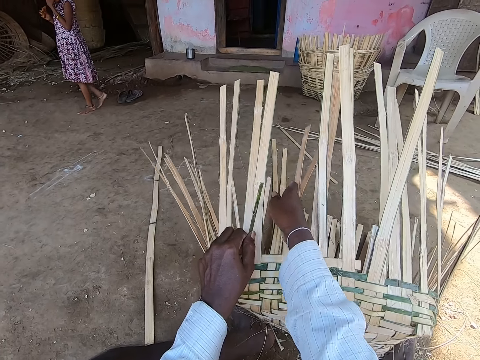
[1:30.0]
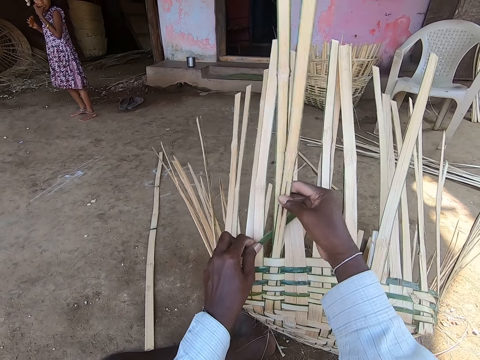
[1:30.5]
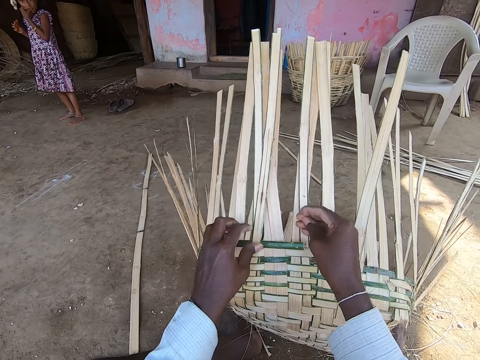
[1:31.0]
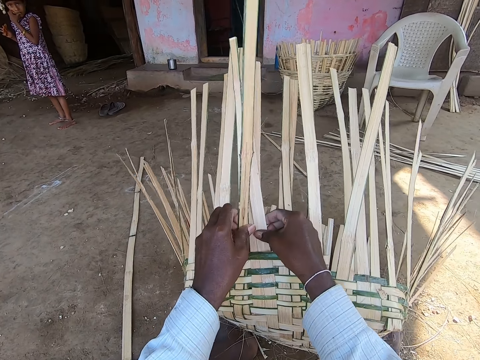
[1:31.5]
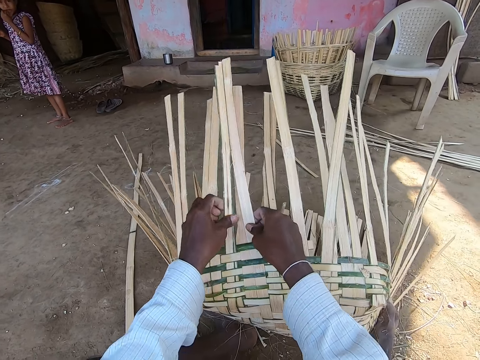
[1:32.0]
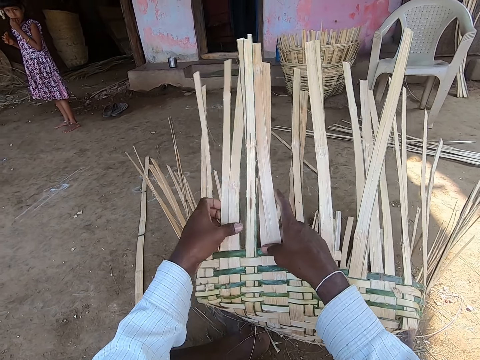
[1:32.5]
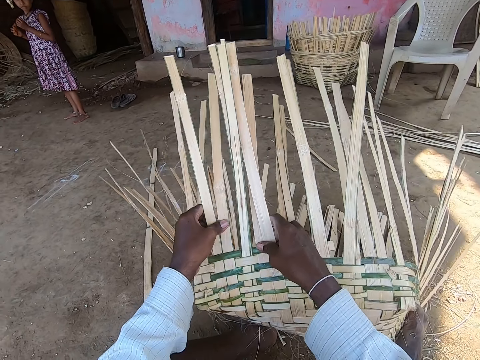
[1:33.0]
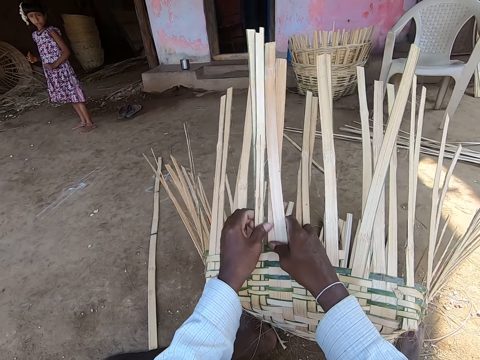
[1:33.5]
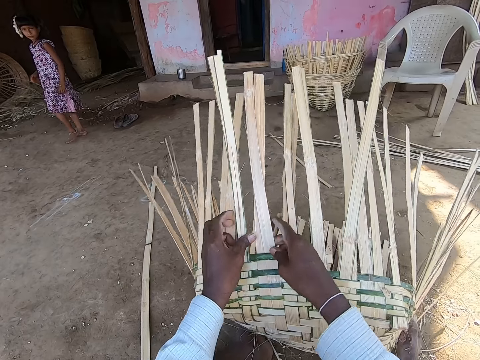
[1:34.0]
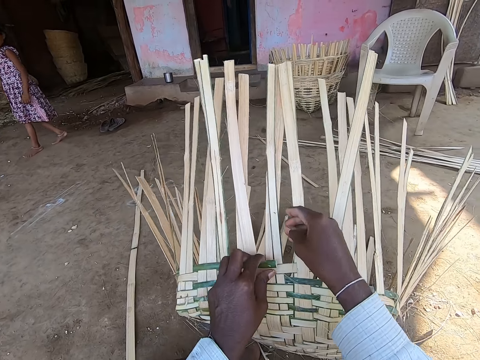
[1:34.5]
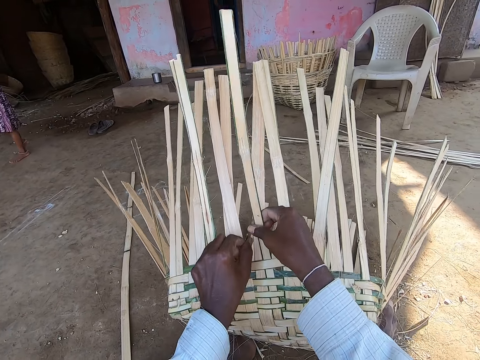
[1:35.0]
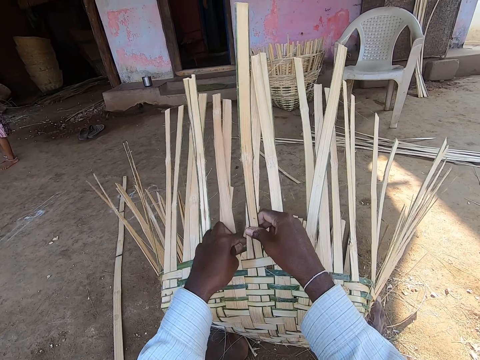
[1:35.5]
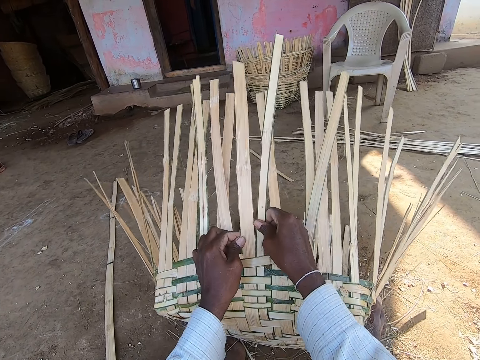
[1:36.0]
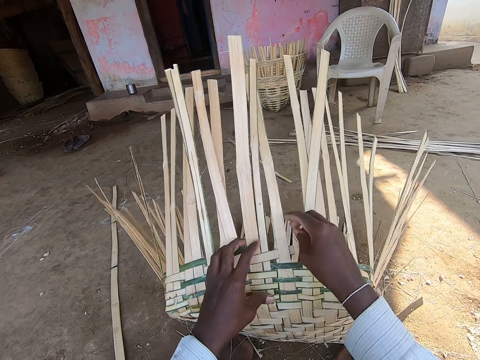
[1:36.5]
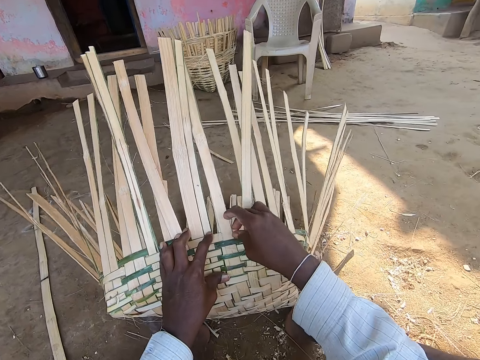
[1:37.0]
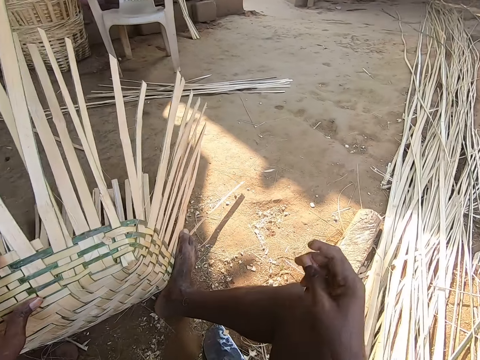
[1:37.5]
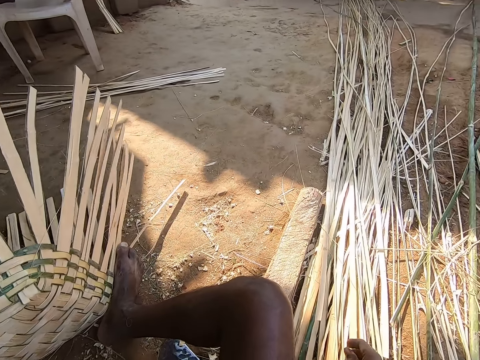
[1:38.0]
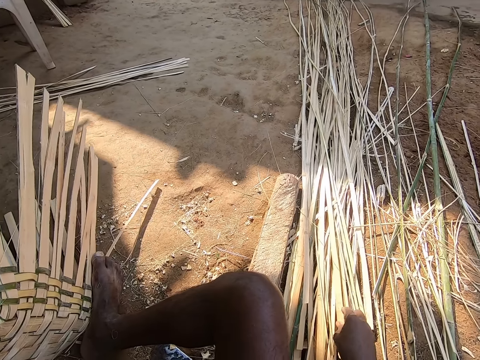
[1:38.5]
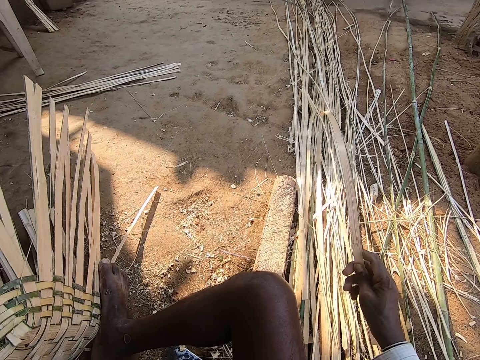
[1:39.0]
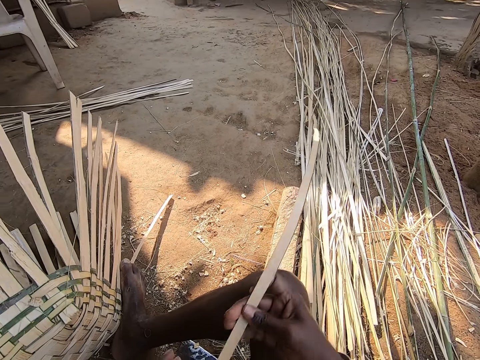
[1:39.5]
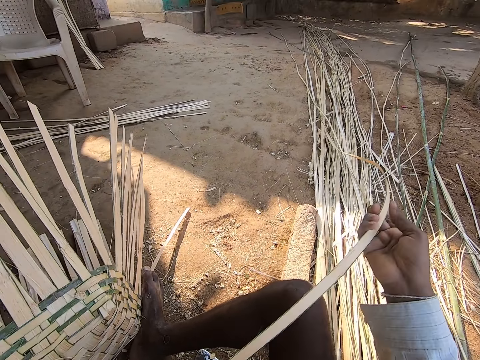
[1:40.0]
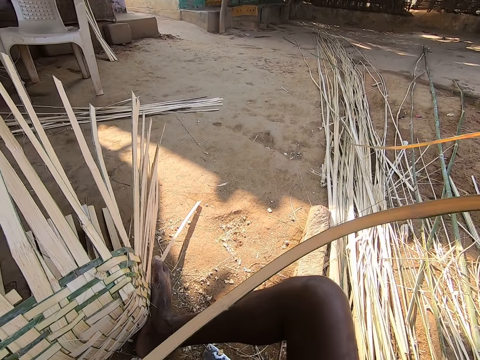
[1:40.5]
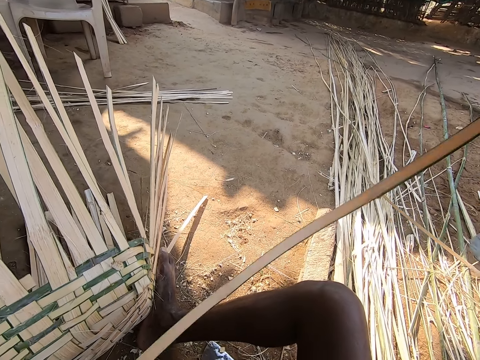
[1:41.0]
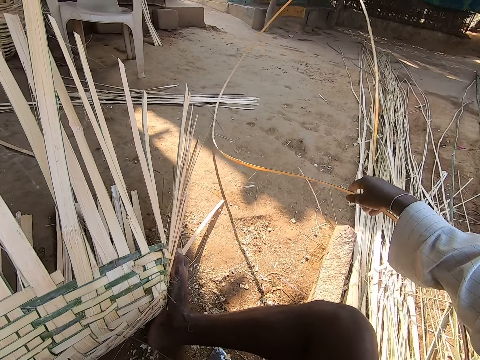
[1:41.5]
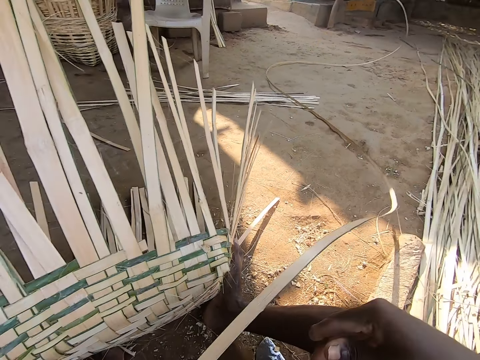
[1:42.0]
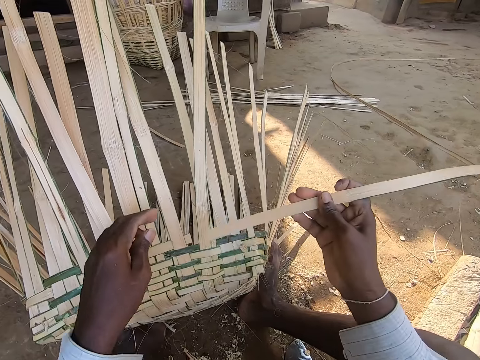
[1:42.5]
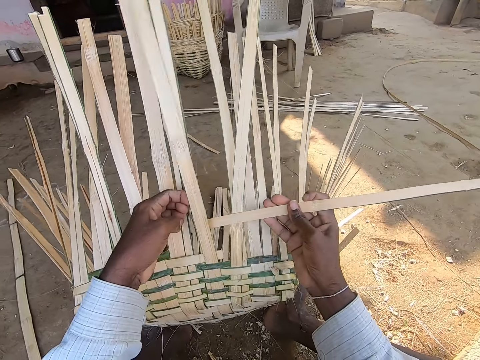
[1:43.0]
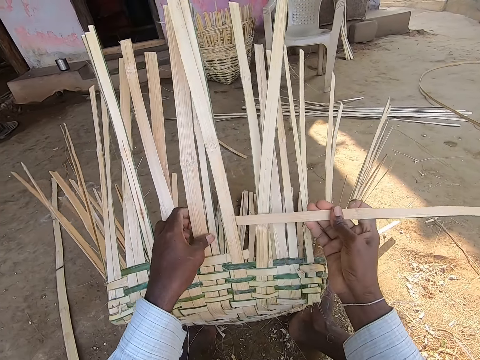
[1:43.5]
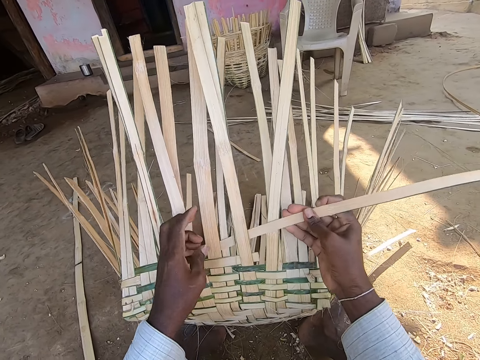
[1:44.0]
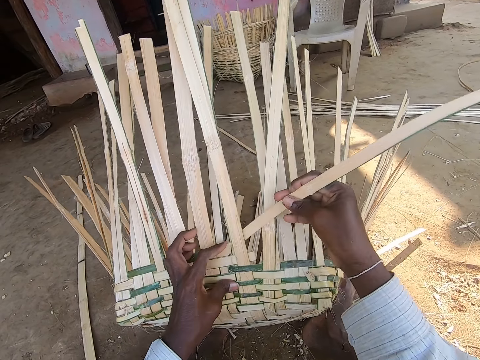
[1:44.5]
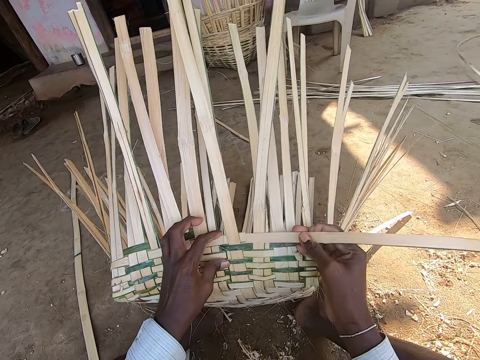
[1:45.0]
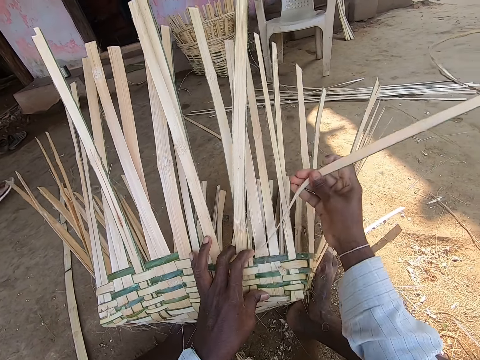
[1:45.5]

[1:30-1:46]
The camera wearer presses the basket strip with his left hand. He picks up a bamboo strip or sisal from the ground with his right hand. He holds the bamboo strip in his hands. He holds the bamboo strip in his right hand. He holds the bamboo strip in his hands. He holds the bamboo strip in his right hand. He holds the basket strip in his left hand. He weaves the basket on the ground with the bamboo strip in his right hand.

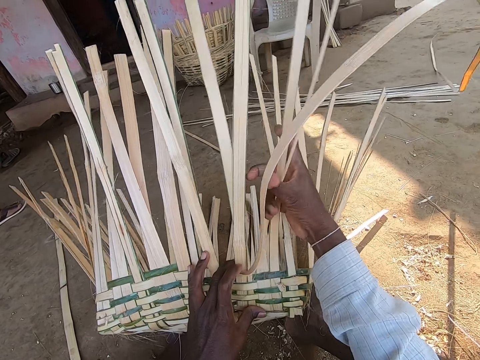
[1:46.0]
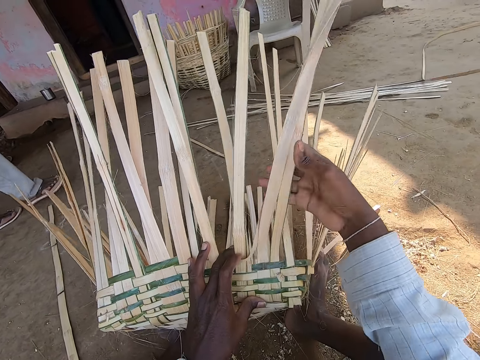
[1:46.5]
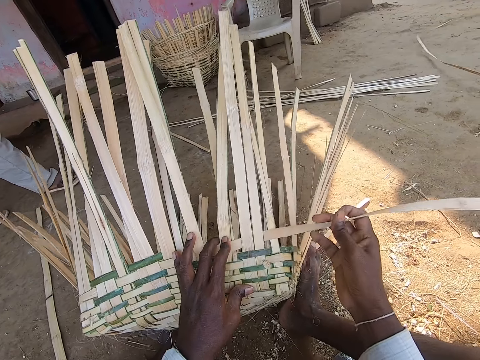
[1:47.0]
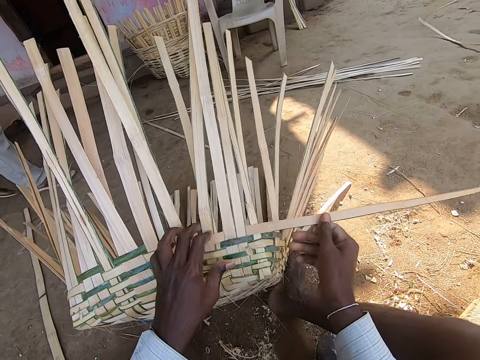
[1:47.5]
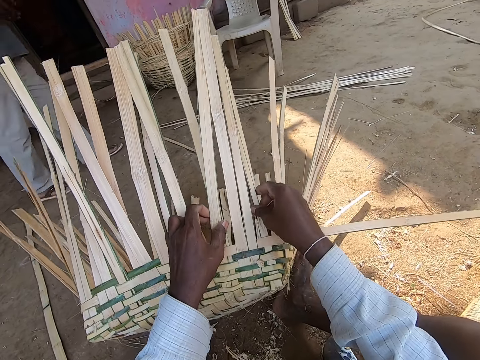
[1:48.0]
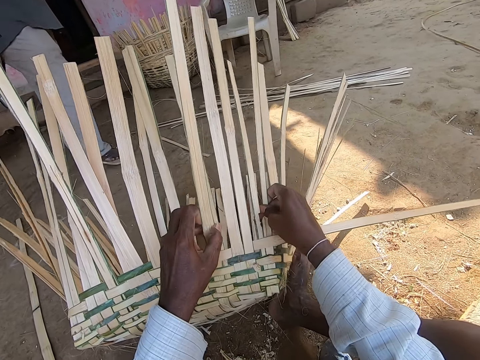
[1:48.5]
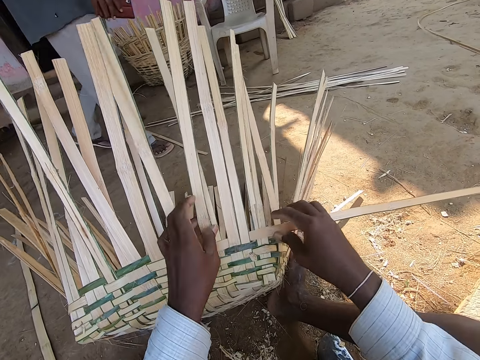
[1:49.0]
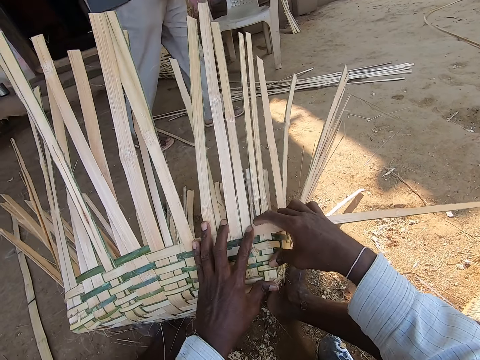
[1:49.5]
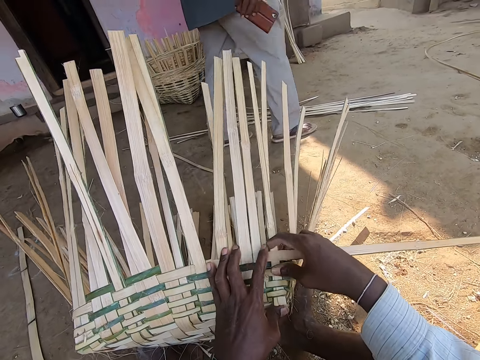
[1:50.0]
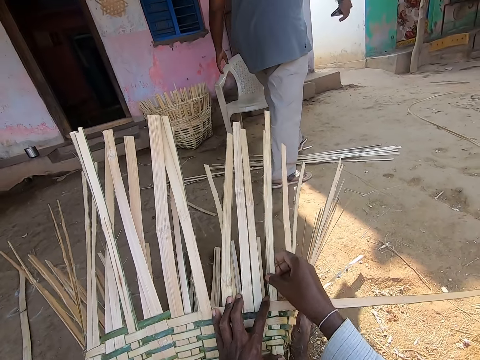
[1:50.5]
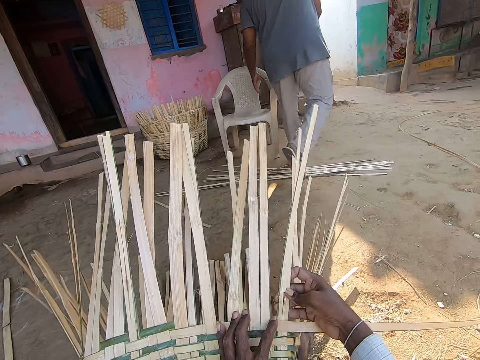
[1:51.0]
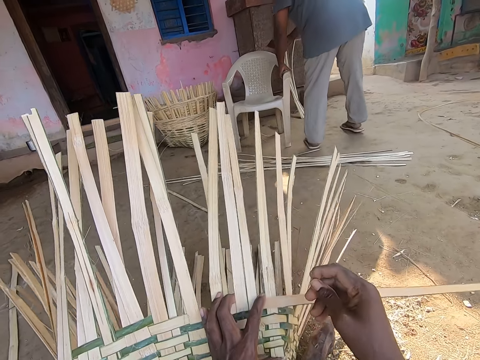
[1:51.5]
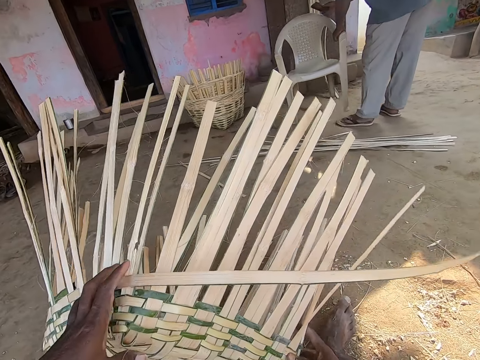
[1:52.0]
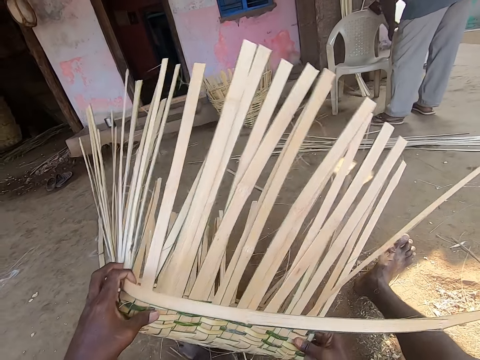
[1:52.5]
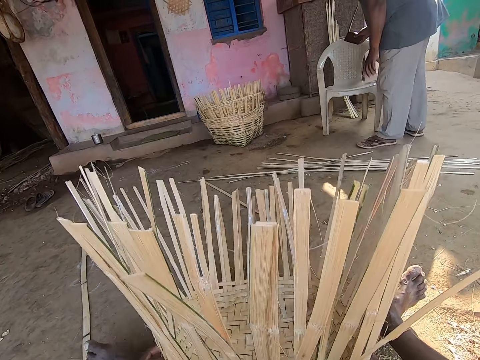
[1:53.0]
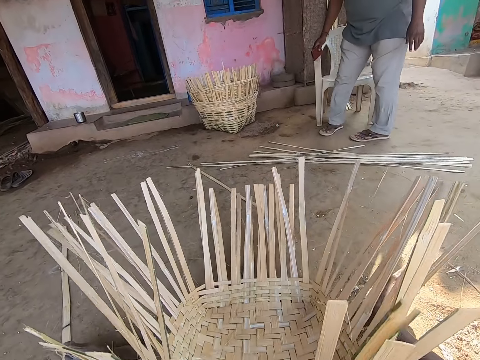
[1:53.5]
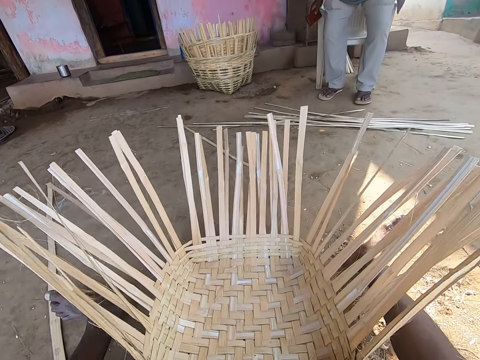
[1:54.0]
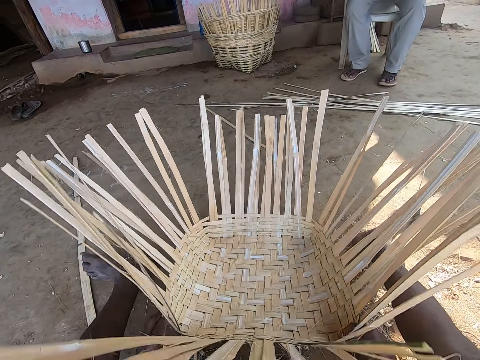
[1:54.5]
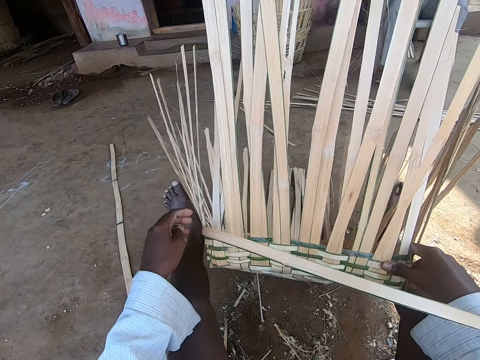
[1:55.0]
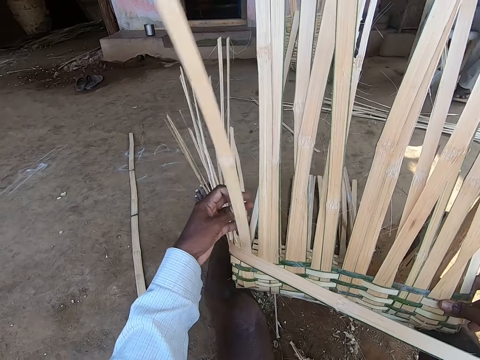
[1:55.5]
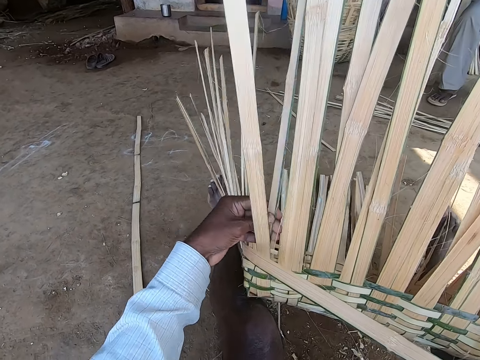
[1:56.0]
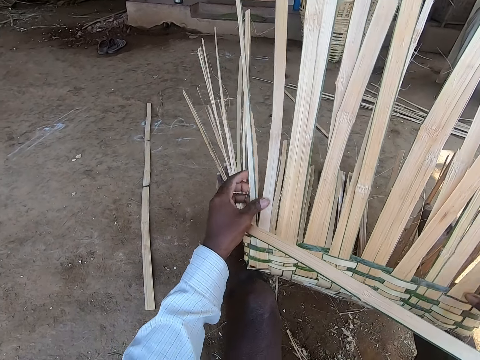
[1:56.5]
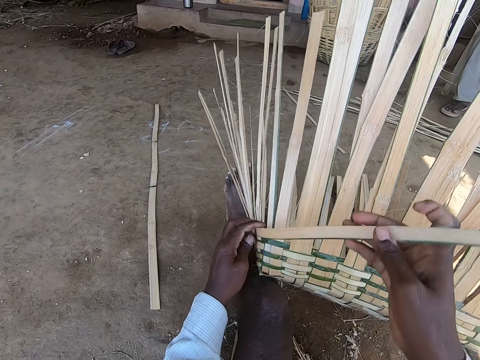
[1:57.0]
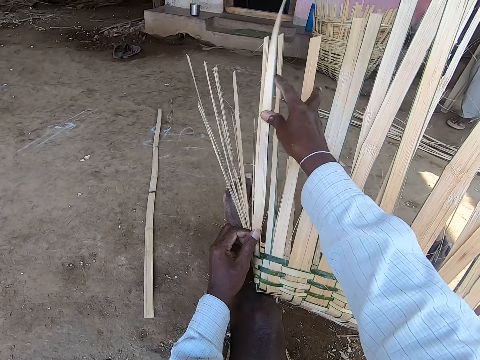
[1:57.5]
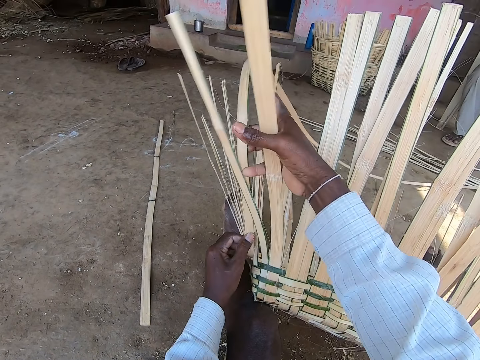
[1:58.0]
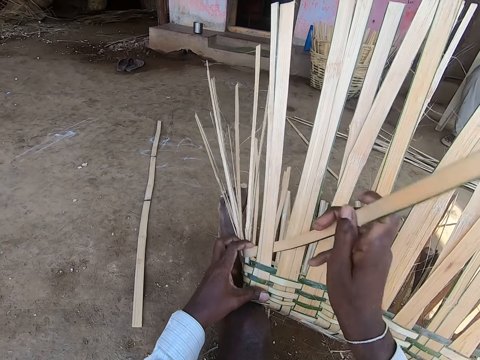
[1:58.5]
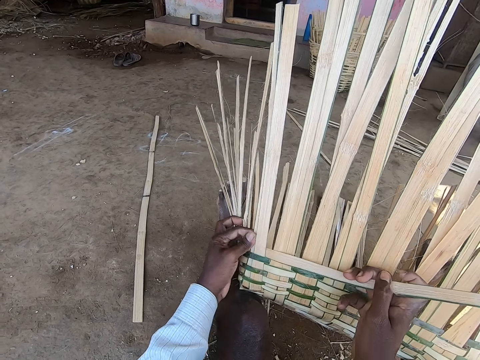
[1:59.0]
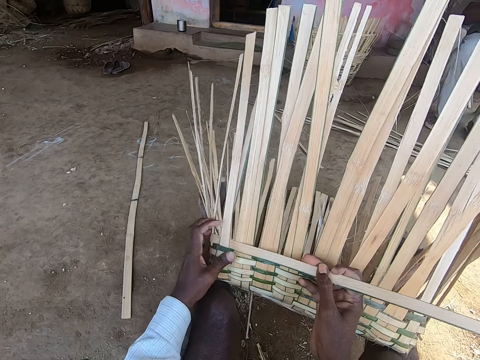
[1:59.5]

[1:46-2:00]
The camera wearer presses the basket strip with his hands. A man interacts with the camera wearer. The man moves toward a chair with a purse in his right hand and moves the chair on the ground with his hands. The camera wearer turns the basket on the ground with his left hand. He holds the basket in his hands. He moves the basket in his hands on the ground. He lifts the basket in his hands from the ground. The man sits on the chair on the ground. The camera wearer adjusts the basket strip with his left hand. He holds the bamboo strip with his right hand. He weaves the basket in his left hand with the bamboo strip in his right hand.
